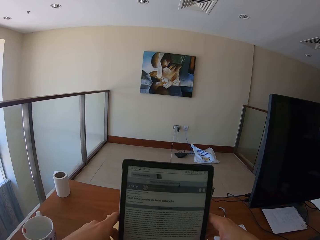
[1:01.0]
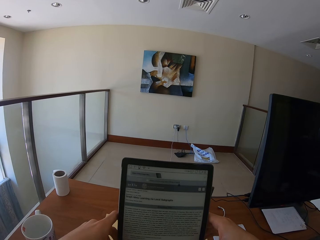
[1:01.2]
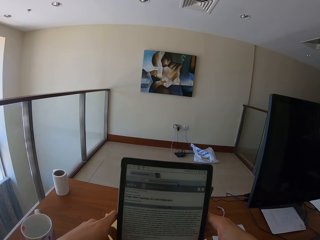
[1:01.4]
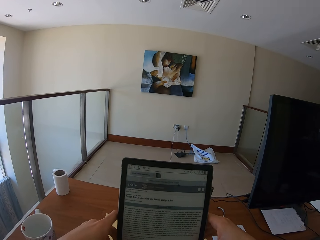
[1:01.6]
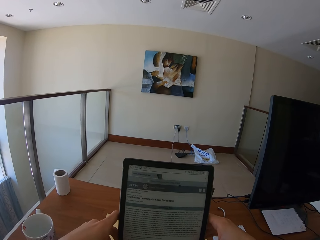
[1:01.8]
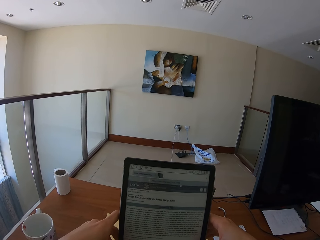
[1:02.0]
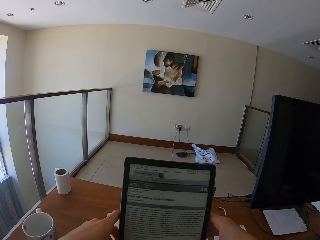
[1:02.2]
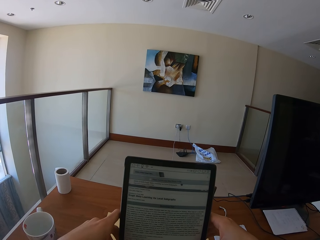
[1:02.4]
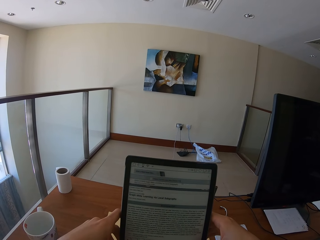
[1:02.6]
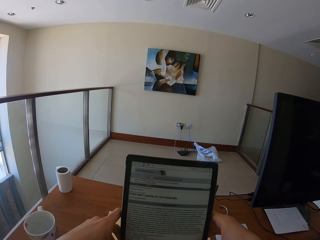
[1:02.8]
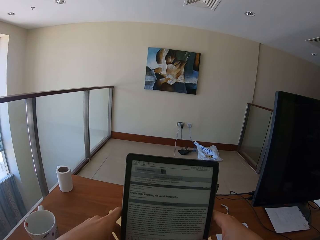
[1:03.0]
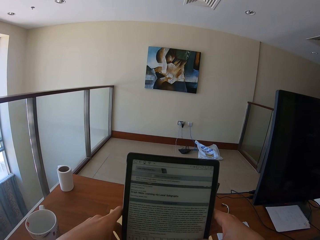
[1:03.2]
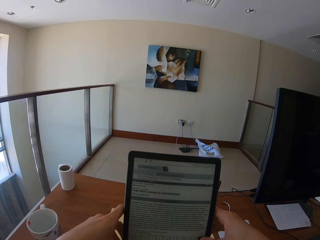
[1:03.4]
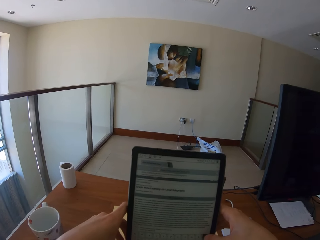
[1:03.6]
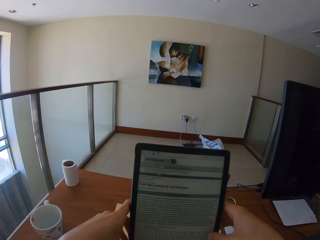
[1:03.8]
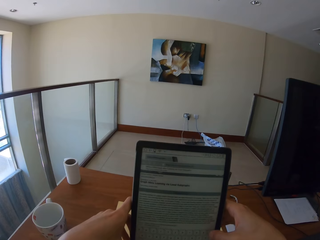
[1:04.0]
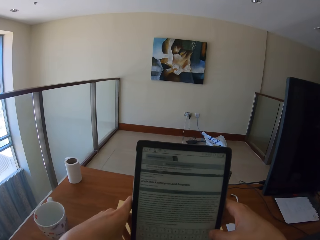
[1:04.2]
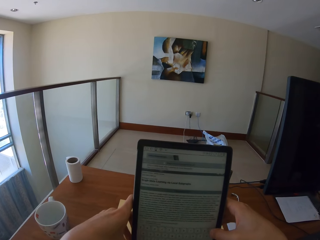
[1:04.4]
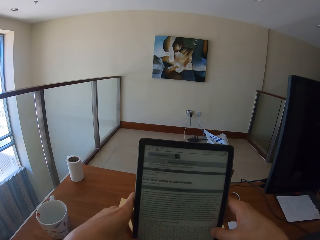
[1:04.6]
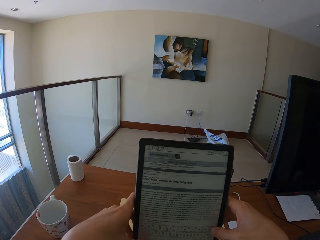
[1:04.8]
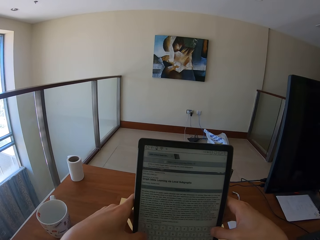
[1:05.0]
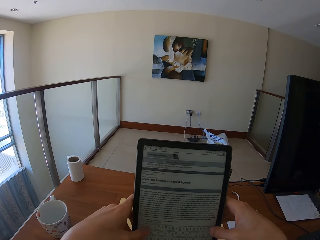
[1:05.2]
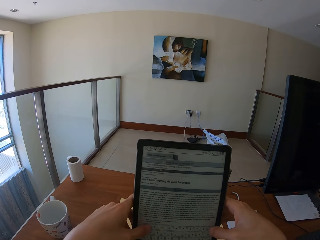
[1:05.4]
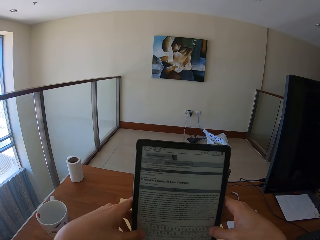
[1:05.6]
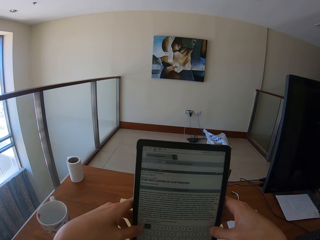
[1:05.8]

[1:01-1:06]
The camera wearer scrolls the screen. They read the note.

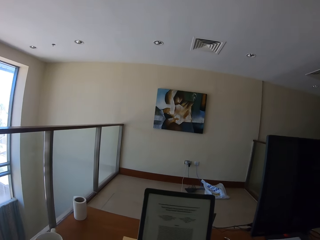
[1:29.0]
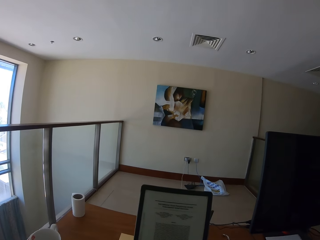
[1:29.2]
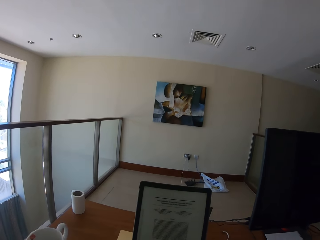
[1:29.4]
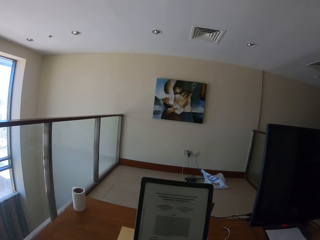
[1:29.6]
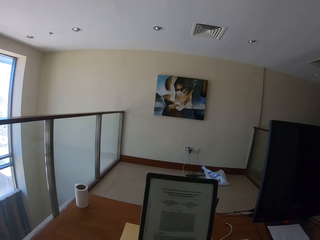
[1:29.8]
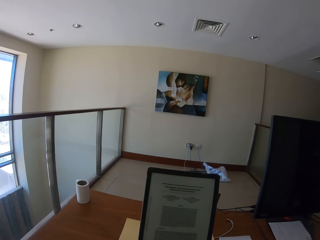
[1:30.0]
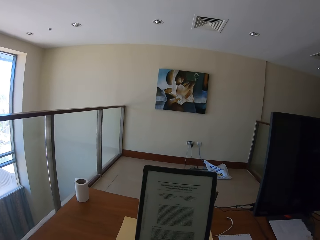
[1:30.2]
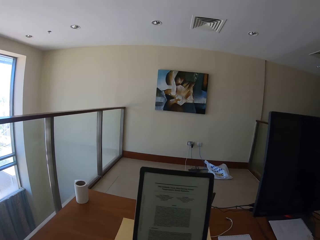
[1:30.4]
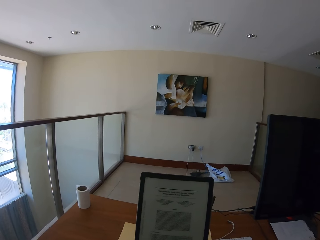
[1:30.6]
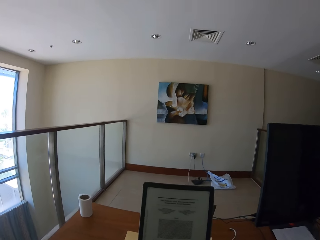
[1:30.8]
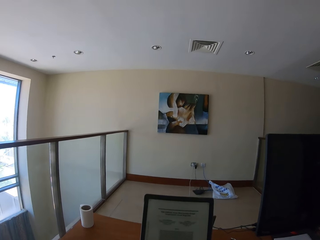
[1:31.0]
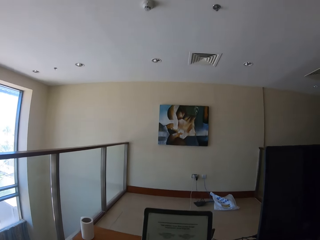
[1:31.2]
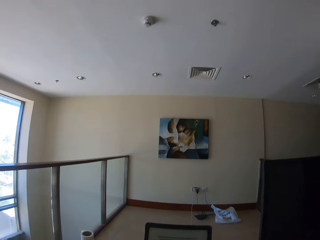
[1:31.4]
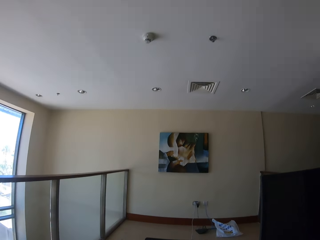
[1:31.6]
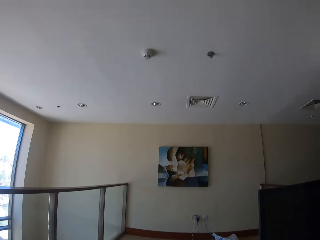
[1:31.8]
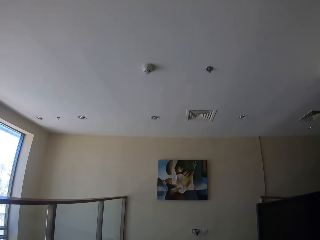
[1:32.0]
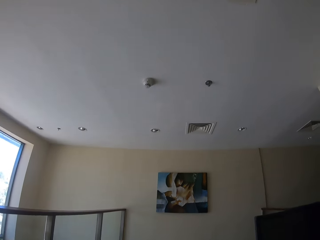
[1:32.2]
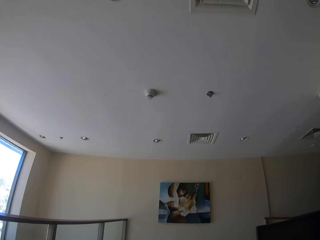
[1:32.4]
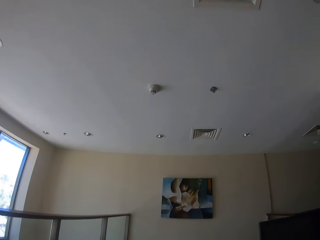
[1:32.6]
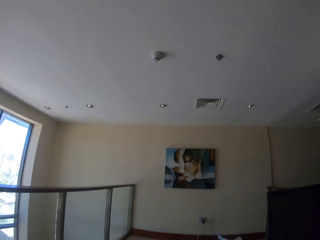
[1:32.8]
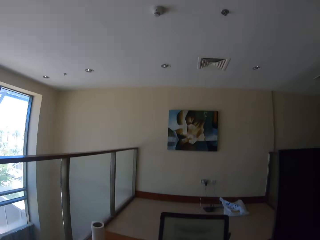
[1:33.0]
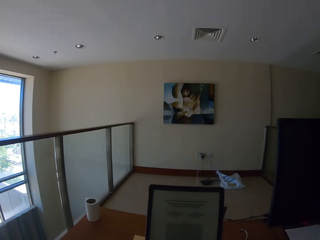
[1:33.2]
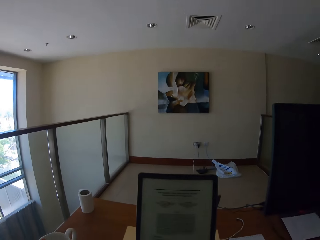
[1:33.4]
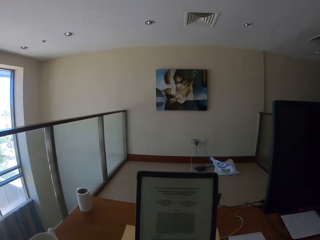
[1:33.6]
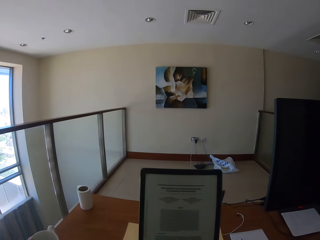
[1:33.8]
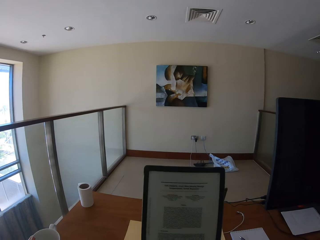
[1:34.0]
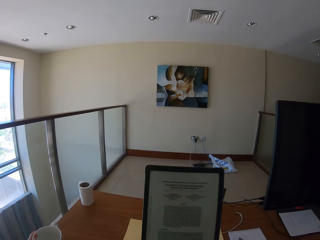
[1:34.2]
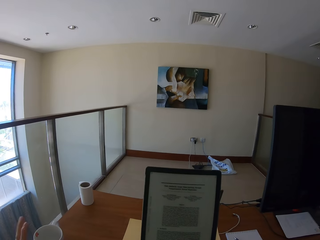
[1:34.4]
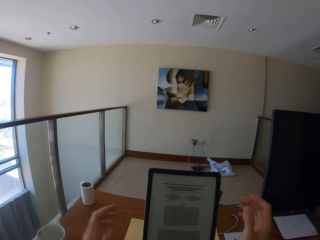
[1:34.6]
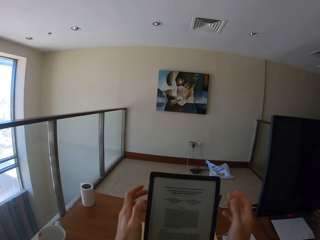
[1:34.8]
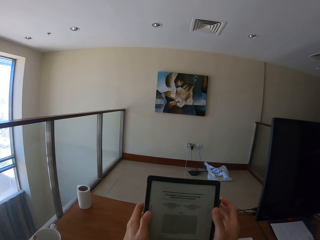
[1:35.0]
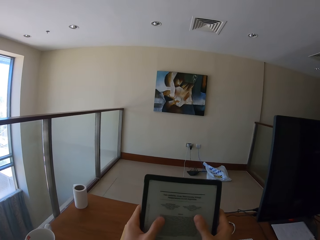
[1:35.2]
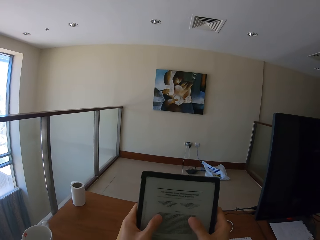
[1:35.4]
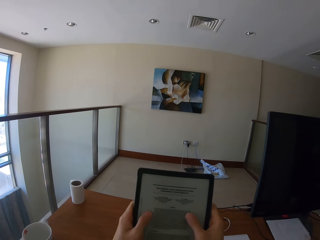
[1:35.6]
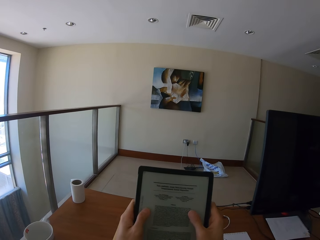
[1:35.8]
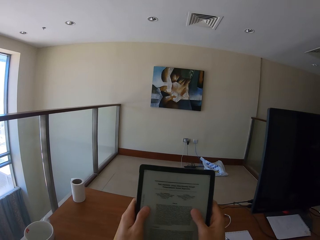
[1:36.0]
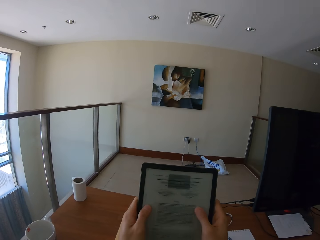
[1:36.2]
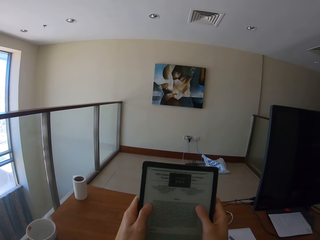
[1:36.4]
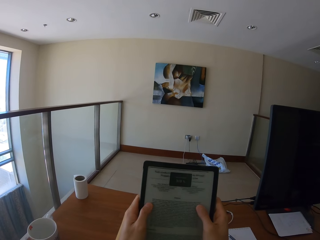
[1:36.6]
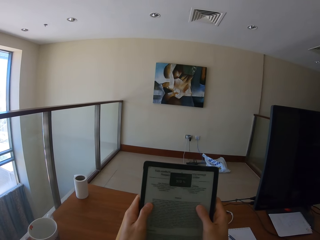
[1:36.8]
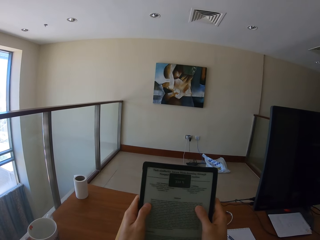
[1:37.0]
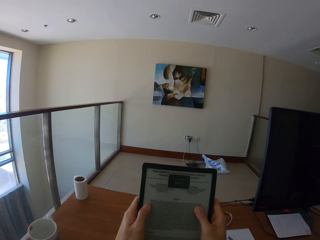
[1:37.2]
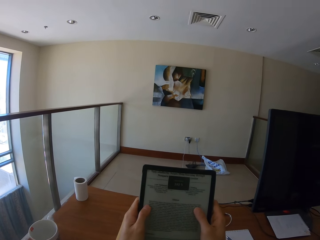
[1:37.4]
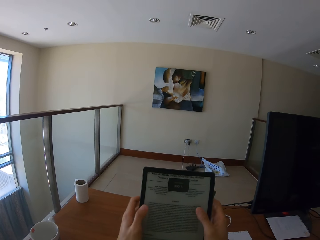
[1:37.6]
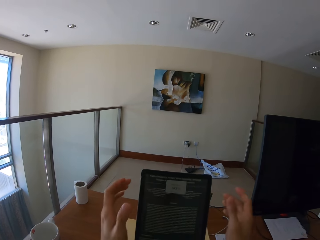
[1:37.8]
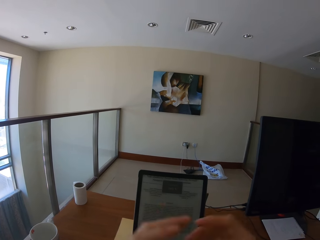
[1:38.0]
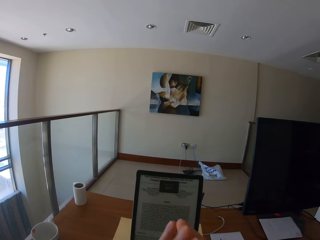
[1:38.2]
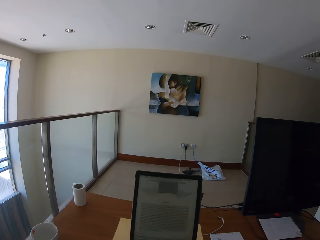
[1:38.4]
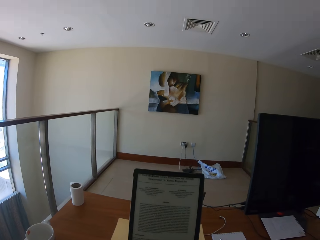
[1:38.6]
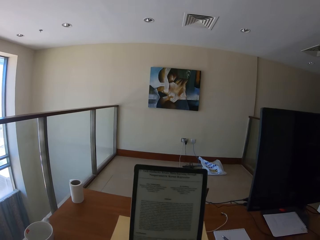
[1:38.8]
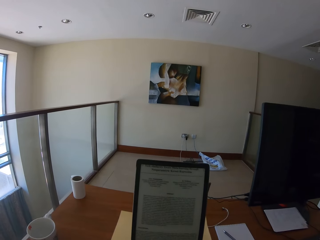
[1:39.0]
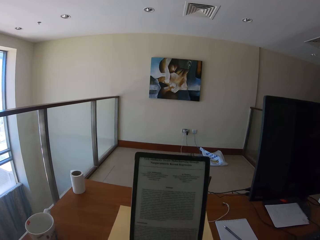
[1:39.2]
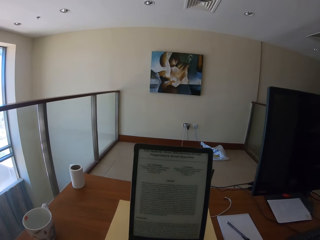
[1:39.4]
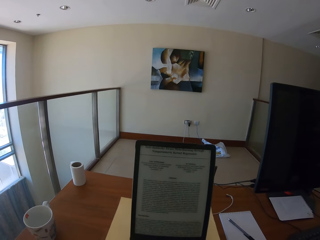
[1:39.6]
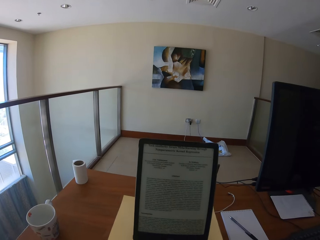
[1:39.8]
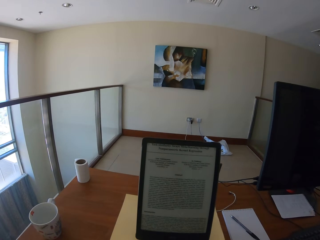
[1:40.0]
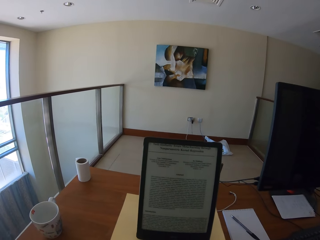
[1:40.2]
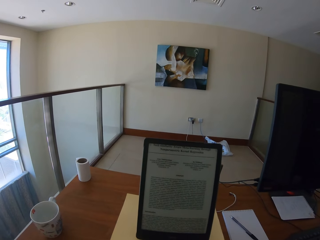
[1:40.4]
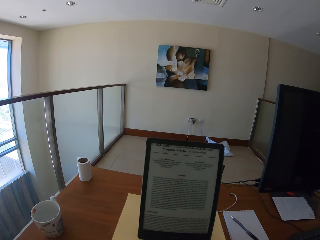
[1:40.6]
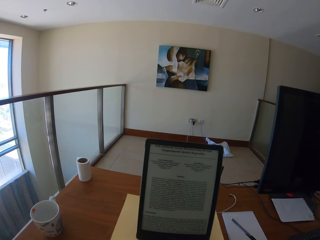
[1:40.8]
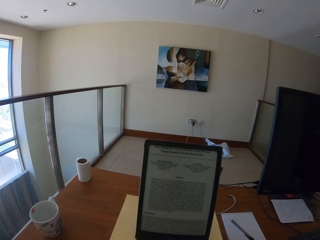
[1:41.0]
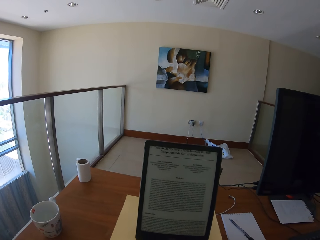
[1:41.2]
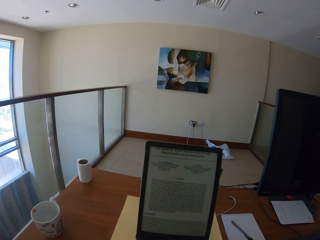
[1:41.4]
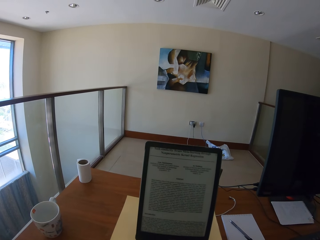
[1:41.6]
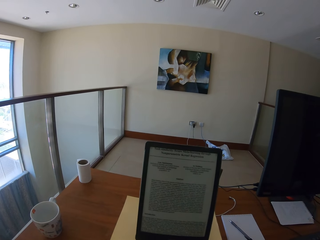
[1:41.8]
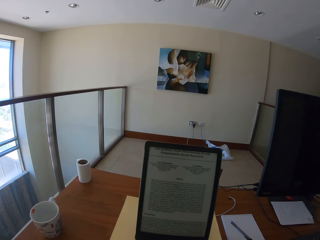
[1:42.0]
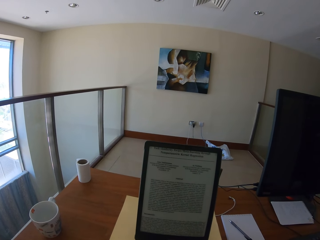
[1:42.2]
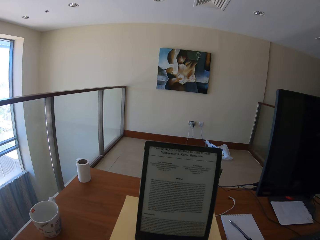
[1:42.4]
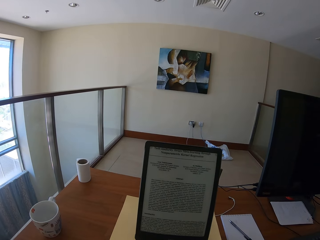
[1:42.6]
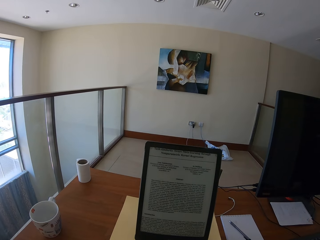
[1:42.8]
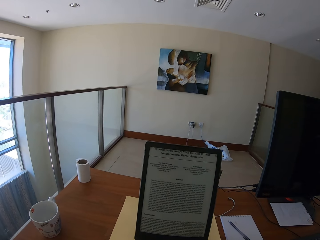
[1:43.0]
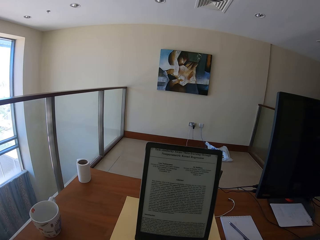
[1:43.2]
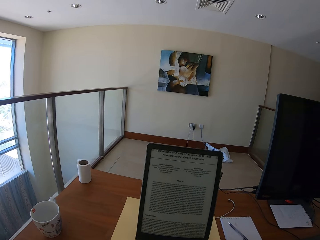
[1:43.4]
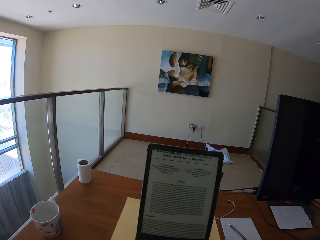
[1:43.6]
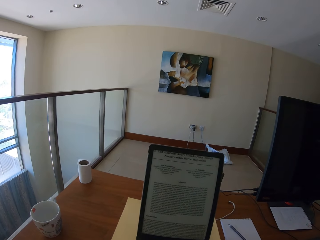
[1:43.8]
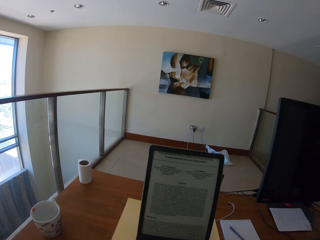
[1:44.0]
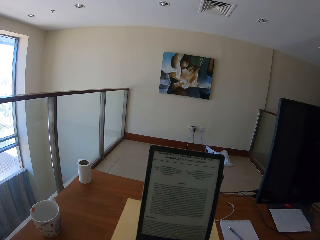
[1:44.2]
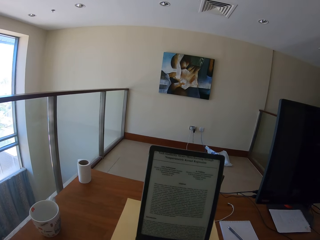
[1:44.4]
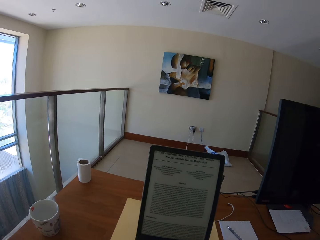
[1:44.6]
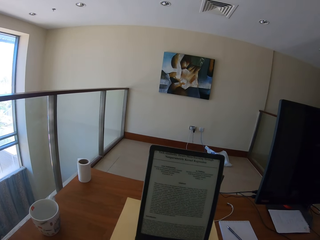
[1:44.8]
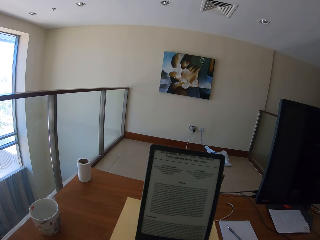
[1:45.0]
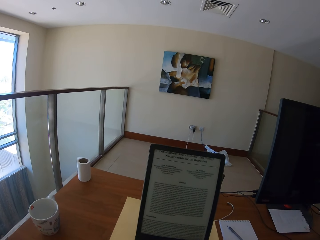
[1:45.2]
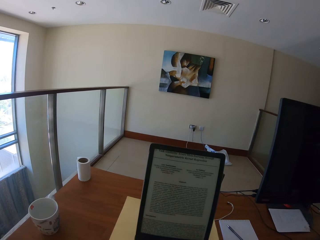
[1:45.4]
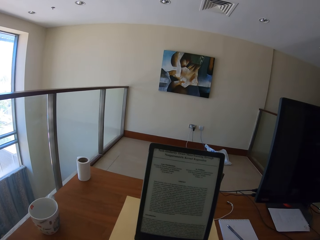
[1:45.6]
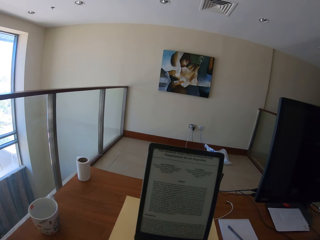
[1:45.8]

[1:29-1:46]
The camera wearer reads on the tablet. They look around. They put the cup on the table. They hold the tablet with hands. They scroll the tablet. They screenshot the page. They read on the tablet.
